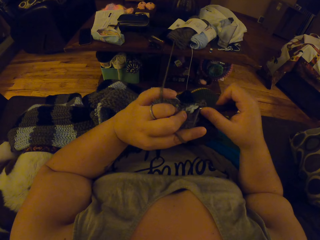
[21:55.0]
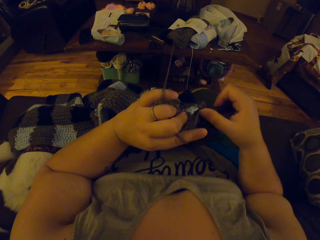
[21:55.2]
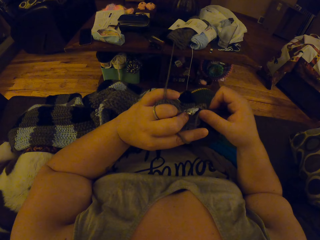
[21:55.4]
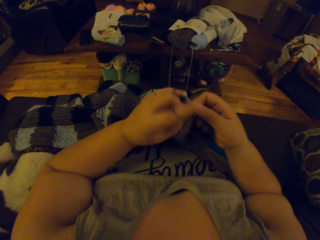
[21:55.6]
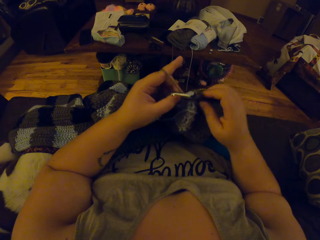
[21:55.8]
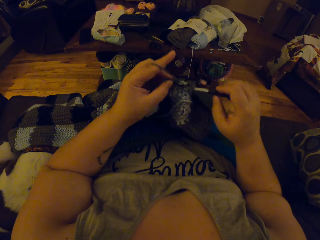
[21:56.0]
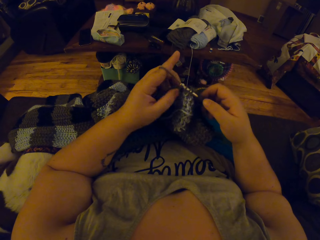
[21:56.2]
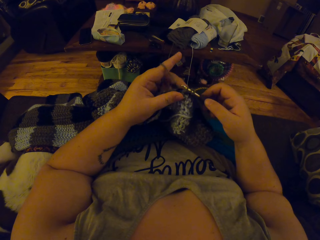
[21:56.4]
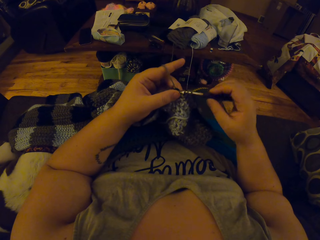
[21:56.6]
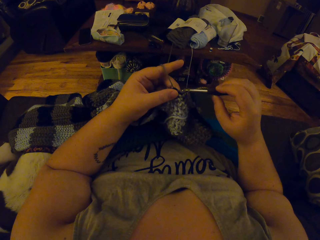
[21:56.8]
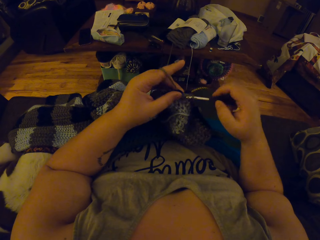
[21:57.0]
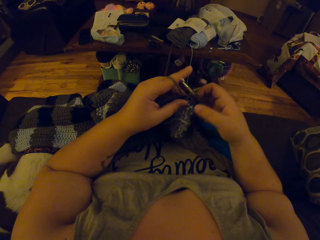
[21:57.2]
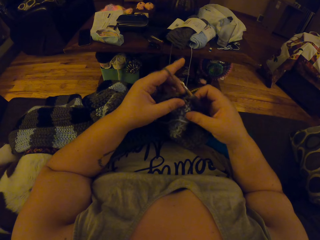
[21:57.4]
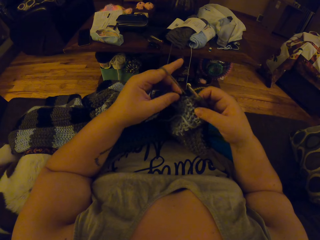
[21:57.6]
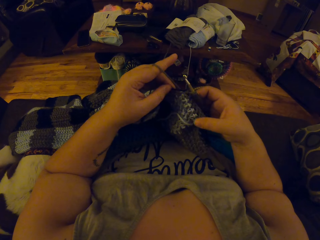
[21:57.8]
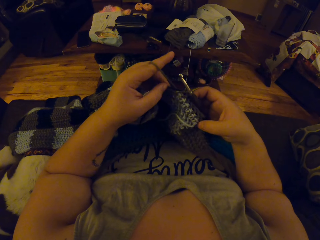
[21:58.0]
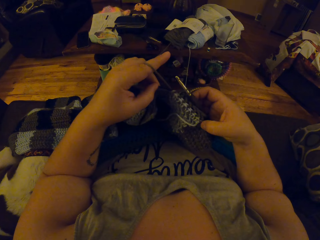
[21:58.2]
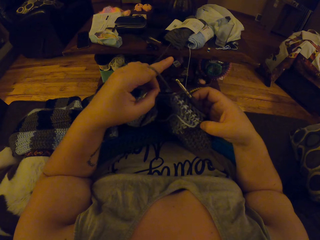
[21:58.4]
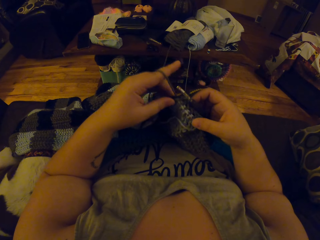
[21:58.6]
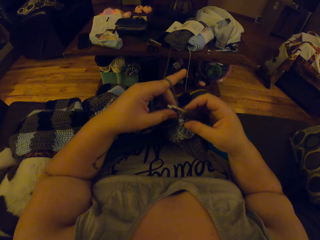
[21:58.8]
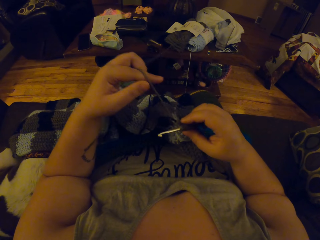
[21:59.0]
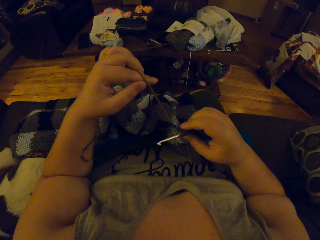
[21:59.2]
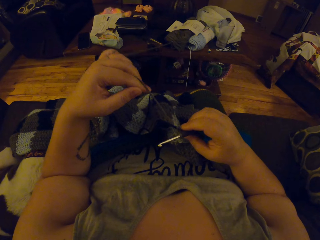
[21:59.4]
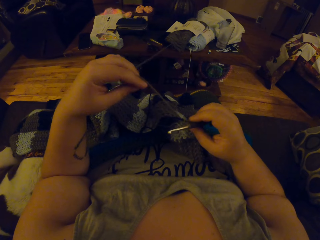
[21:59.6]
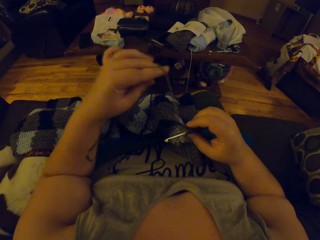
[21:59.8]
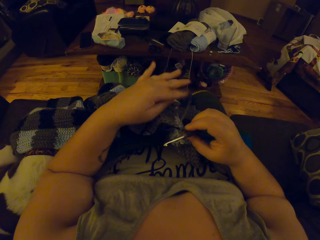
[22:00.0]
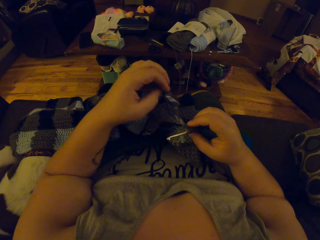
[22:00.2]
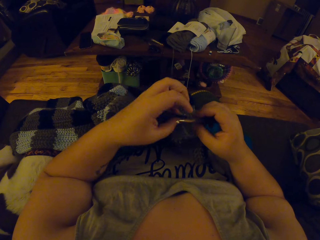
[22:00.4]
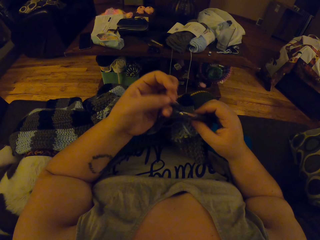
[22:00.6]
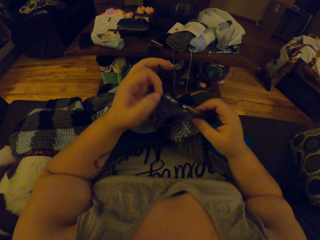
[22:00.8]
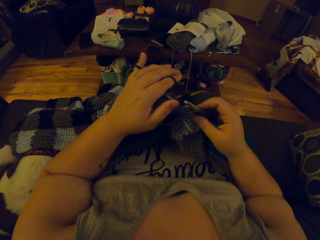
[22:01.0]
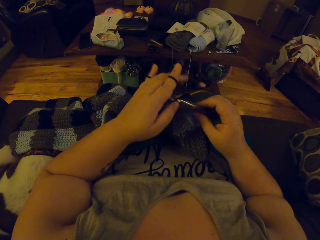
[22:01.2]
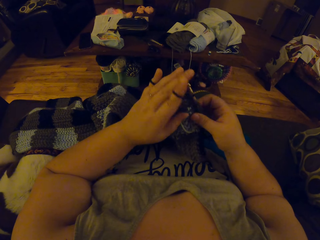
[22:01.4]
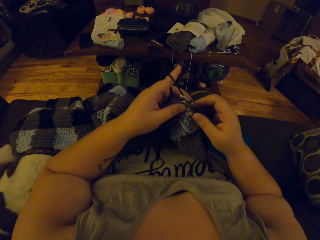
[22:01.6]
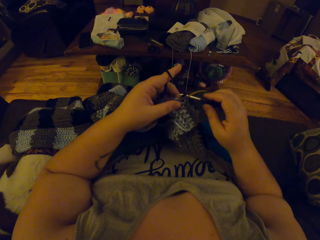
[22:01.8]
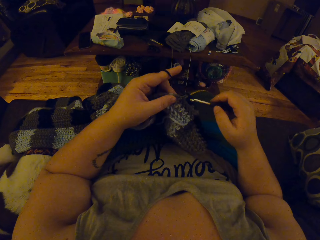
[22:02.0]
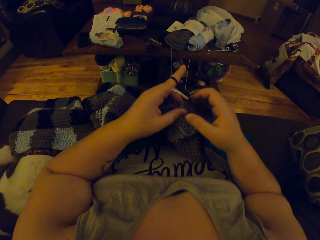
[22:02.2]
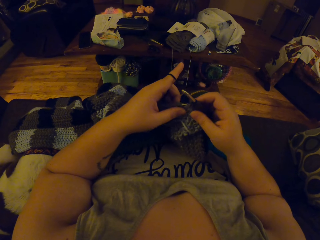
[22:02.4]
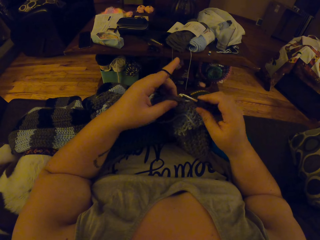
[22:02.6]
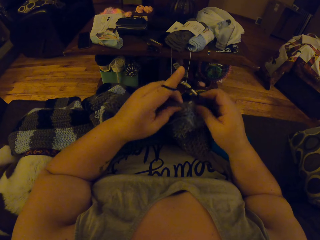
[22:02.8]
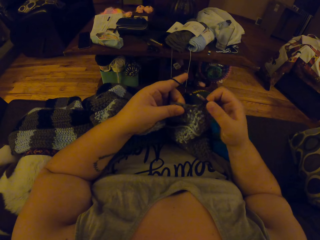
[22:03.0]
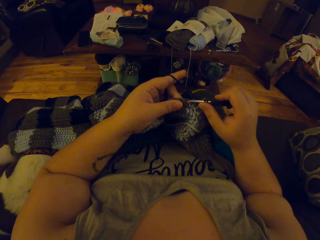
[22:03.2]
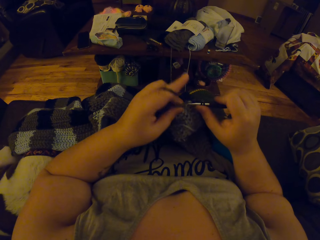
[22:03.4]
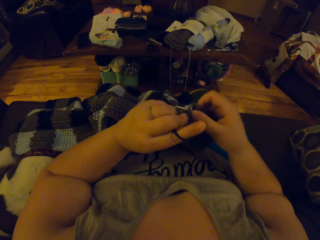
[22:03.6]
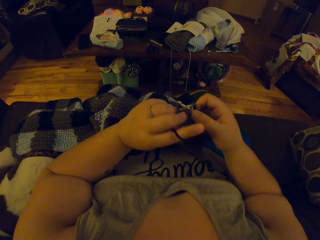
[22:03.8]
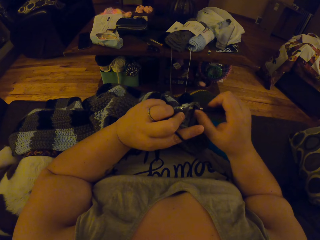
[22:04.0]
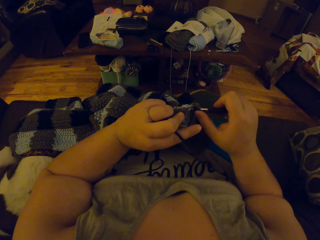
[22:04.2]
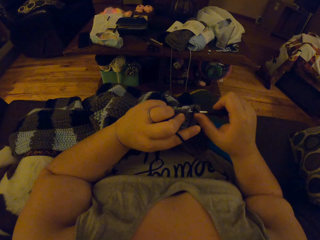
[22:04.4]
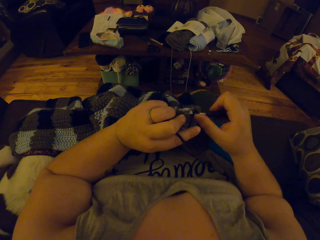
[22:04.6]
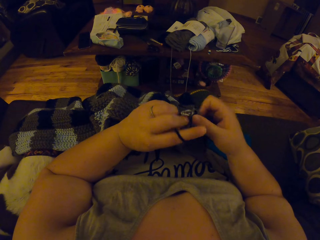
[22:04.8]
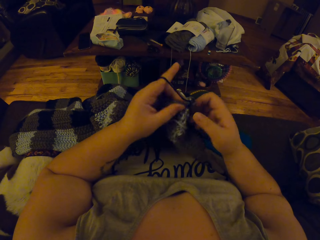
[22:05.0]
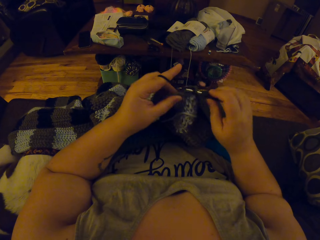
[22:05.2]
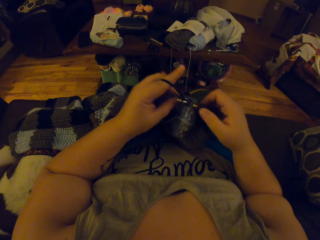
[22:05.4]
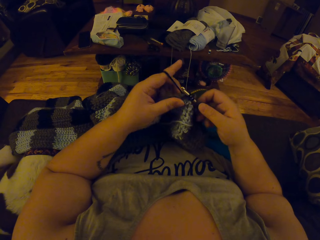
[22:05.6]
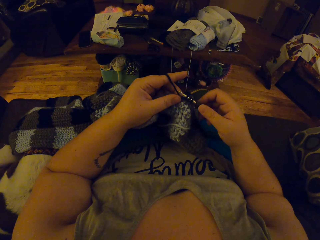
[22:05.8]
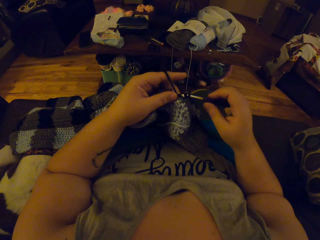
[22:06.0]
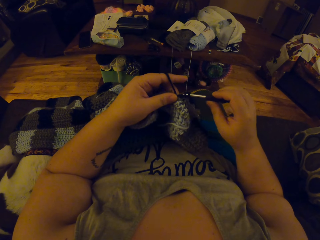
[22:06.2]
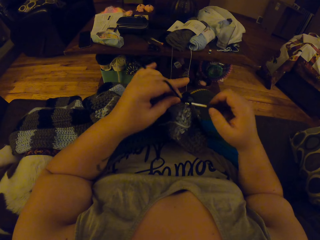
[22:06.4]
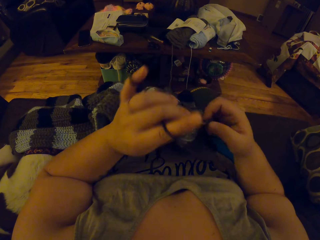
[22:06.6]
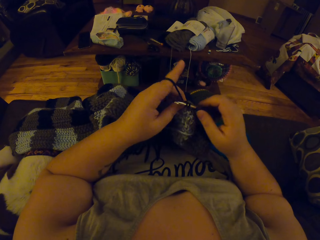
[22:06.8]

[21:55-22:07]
The camera wearer inspects the crochet pattern. She wraps the black strip of wool around the finger of her left hand. She crochets with her left hand and the crochet needle in her right hand.

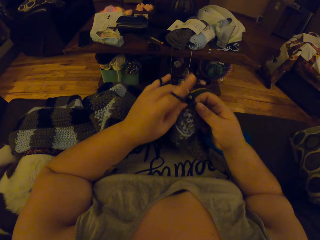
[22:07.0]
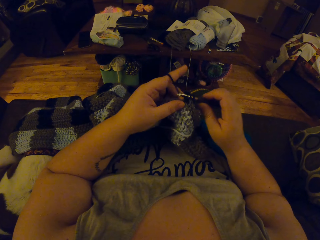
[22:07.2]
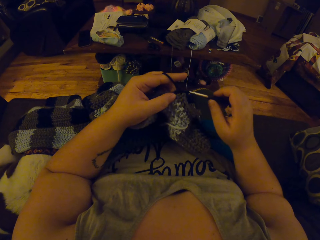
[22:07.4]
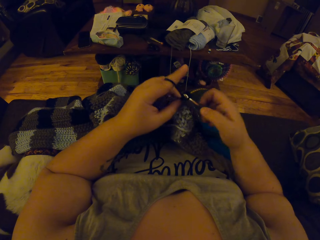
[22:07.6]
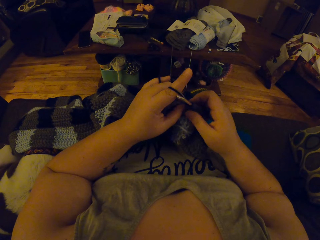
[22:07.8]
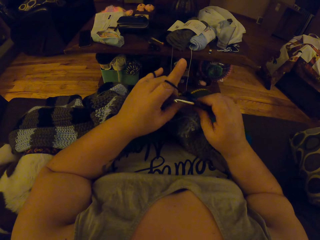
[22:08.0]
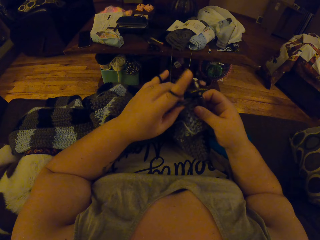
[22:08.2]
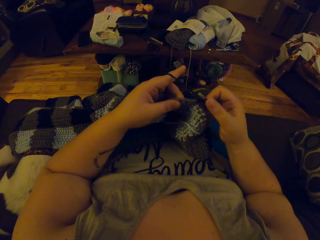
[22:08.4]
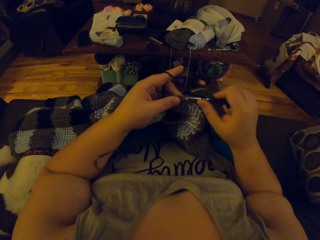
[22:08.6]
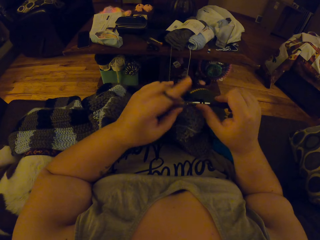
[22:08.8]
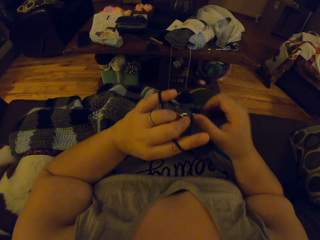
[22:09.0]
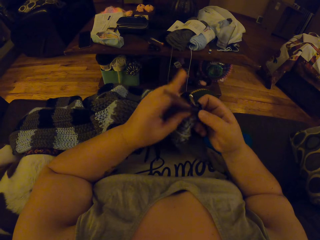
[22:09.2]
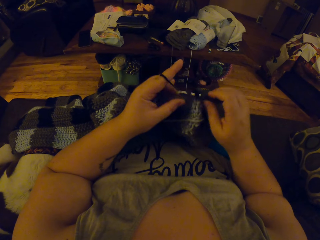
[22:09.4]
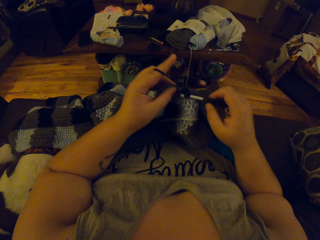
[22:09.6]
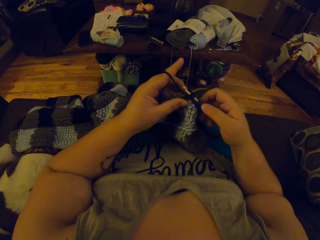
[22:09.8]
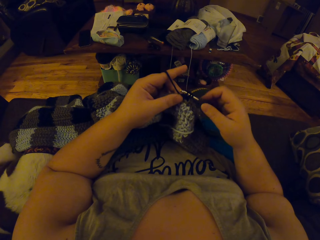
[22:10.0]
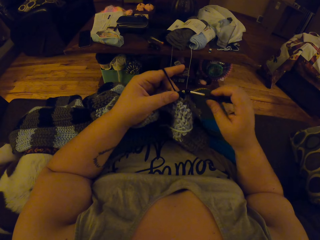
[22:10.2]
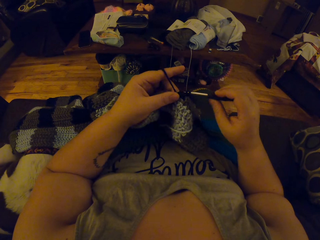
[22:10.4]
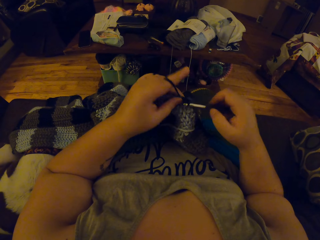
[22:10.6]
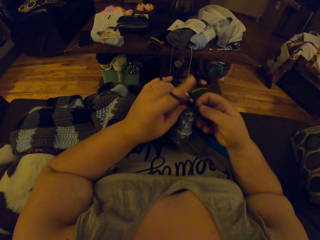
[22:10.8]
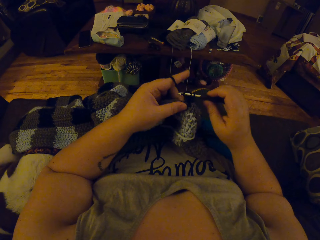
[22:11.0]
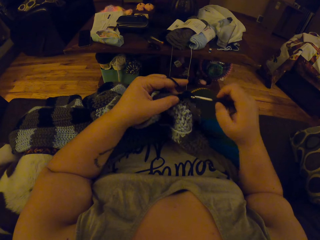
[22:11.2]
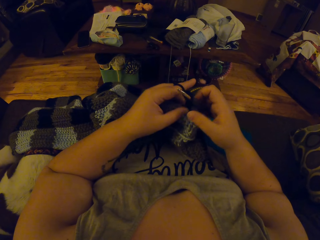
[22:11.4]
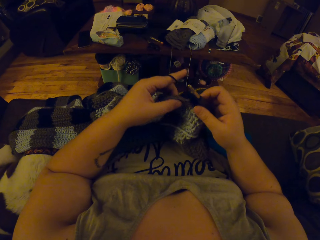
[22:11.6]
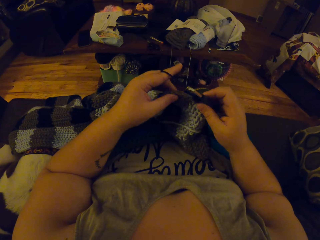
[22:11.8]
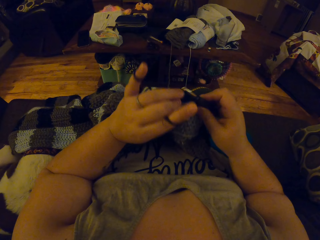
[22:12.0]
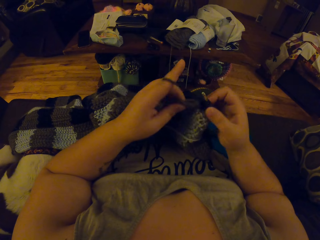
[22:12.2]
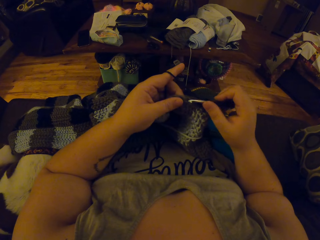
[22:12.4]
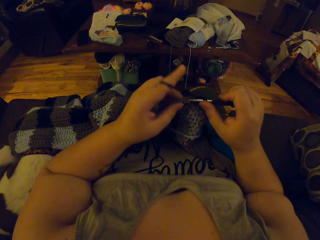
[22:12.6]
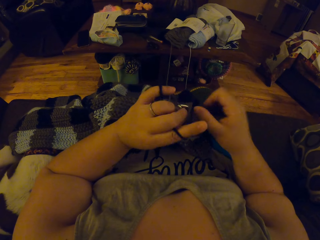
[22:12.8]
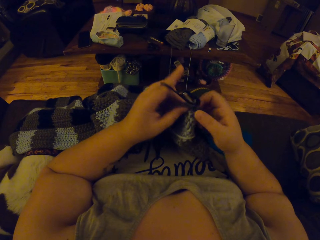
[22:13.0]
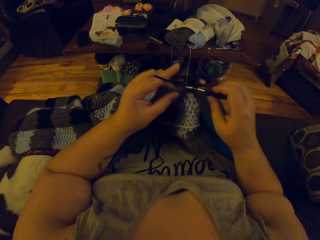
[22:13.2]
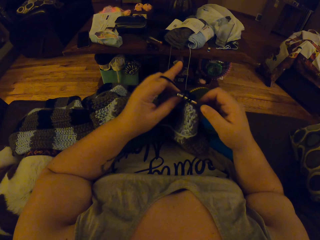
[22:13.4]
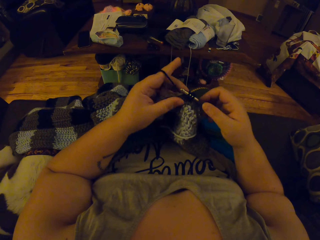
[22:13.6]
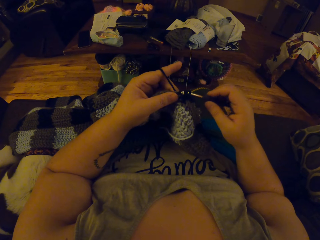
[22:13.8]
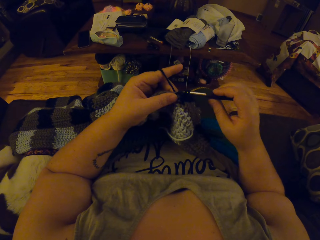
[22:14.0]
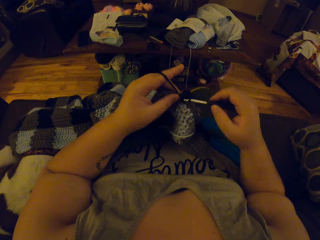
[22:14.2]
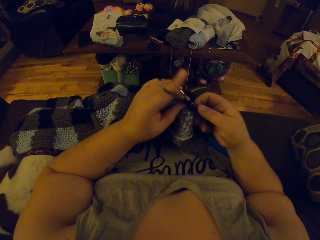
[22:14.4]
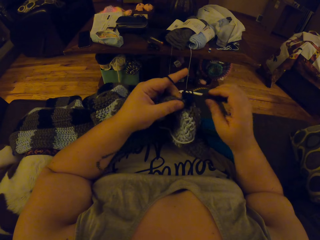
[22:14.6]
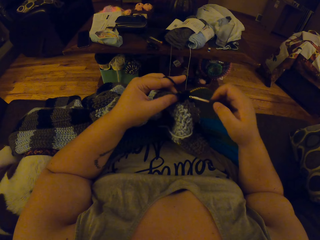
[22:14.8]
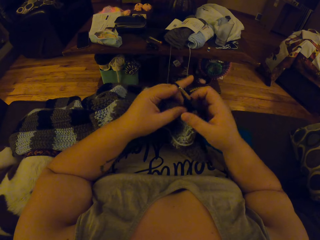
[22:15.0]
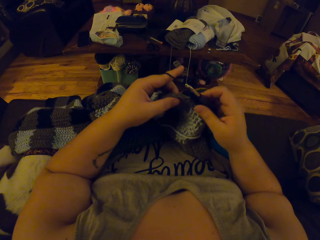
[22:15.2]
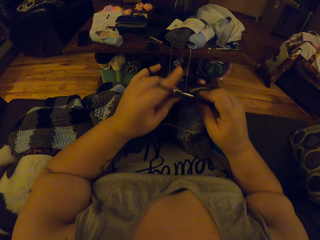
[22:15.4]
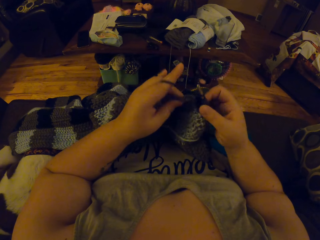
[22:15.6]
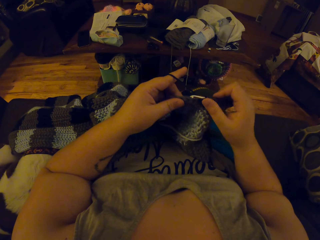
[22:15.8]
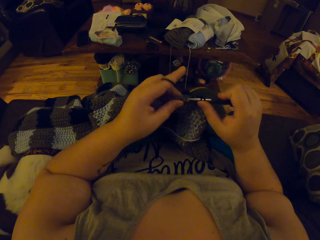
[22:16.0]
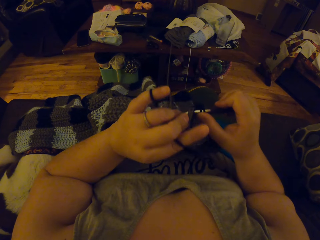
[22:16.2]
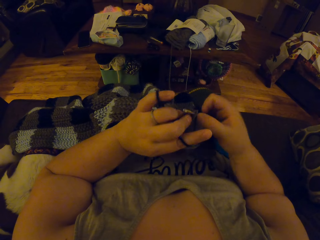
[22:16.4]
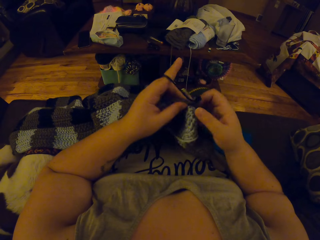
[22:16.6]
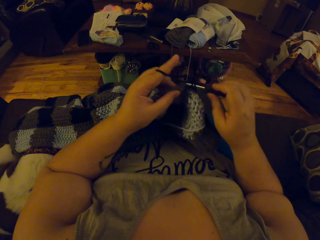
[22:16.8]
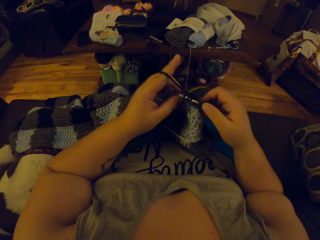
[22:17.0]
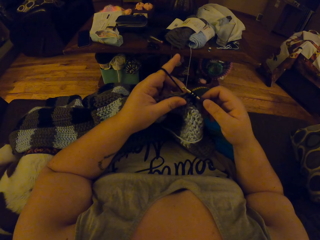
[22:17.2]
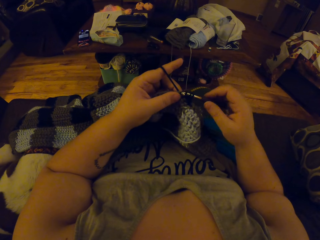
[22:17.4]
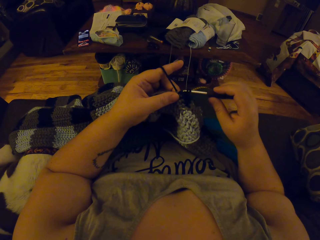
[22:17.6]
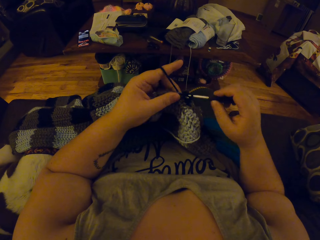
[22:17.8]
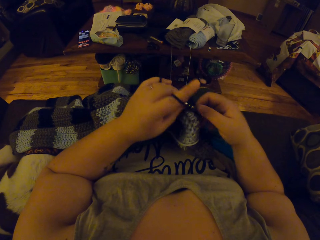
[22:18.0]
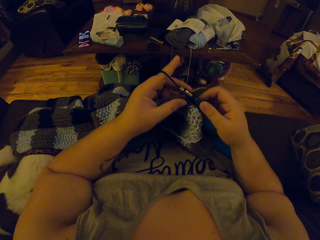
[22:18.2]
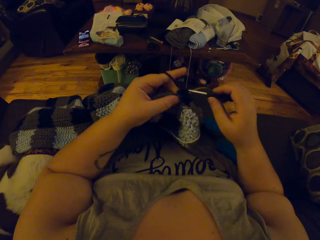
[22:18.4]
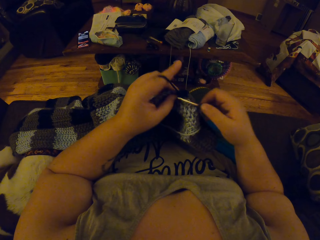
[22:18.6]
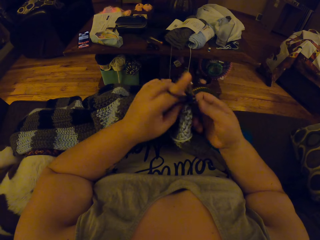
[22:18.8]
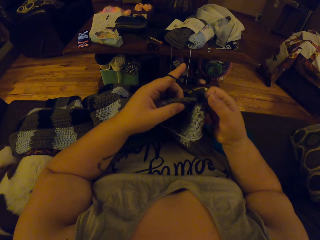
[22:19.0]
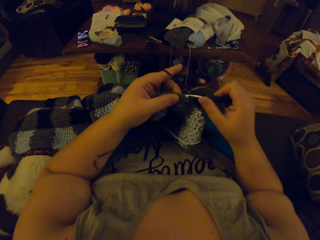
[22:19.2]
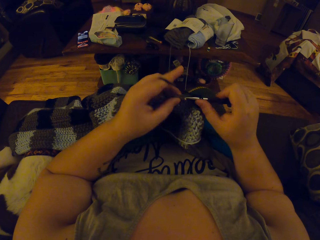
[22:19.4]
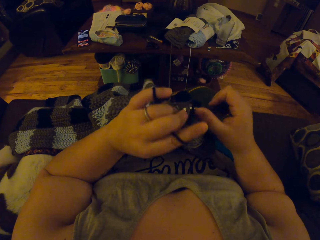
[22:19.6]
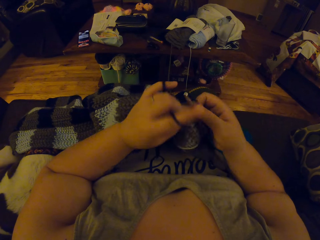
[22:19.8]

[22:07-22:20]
The camera wearer holds the crochet needle and the crocheted cloth with her right hand. She crochets with her left hand and the crochet needle in her right hand.
